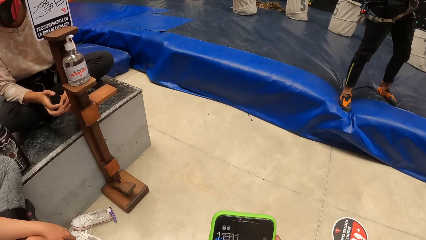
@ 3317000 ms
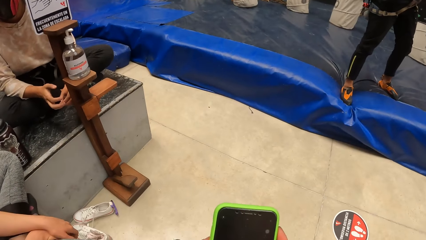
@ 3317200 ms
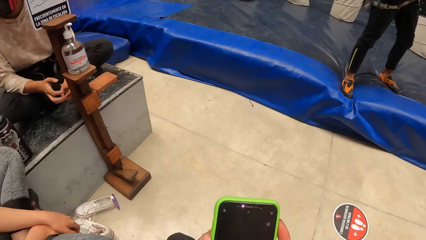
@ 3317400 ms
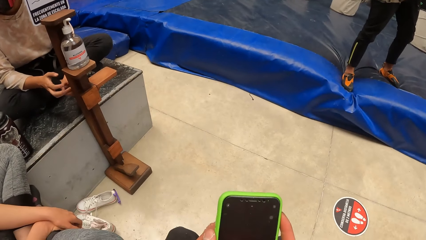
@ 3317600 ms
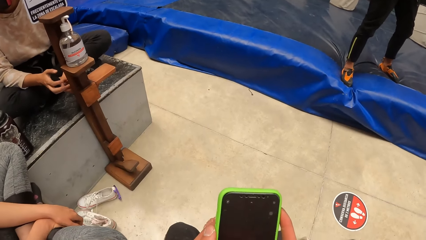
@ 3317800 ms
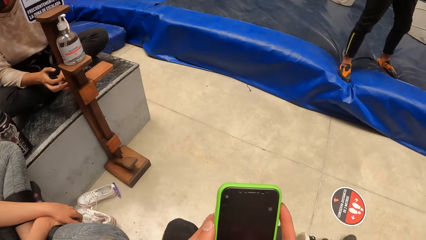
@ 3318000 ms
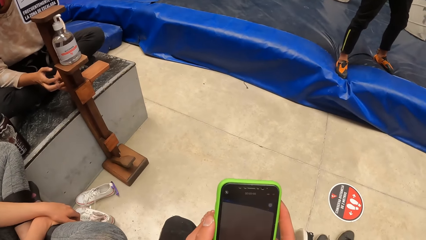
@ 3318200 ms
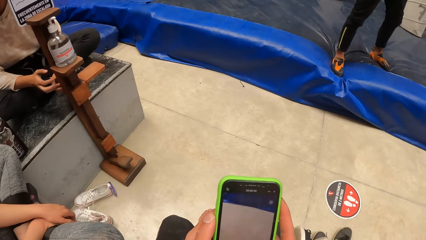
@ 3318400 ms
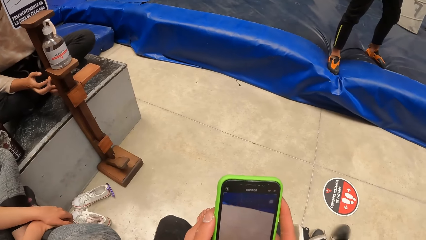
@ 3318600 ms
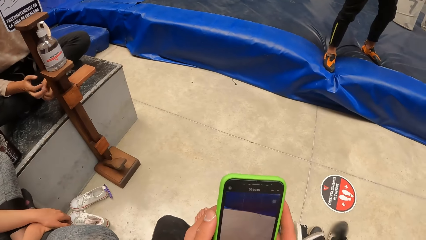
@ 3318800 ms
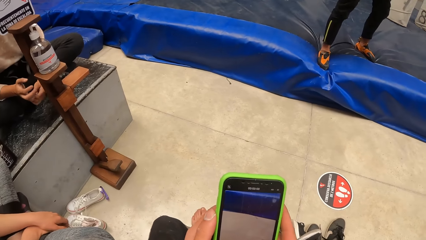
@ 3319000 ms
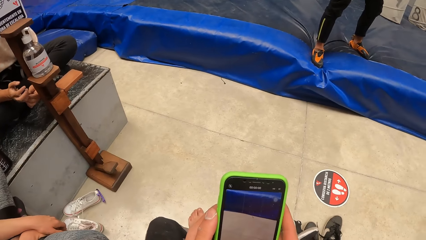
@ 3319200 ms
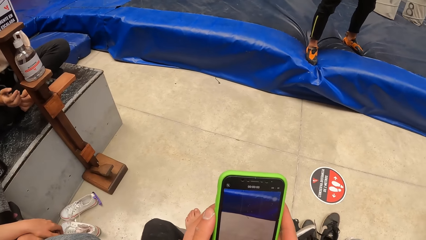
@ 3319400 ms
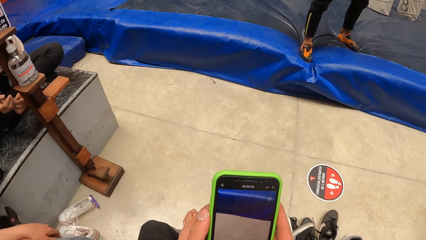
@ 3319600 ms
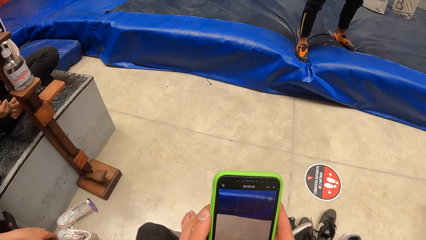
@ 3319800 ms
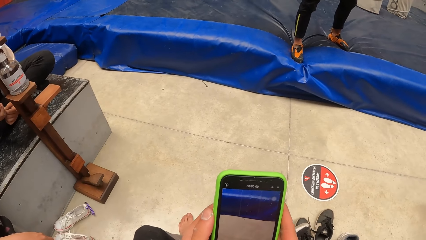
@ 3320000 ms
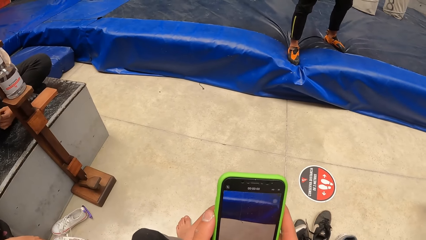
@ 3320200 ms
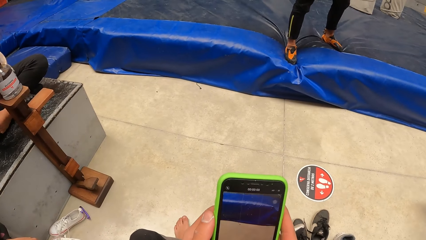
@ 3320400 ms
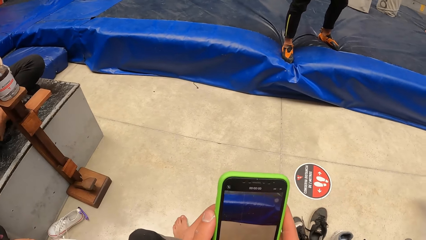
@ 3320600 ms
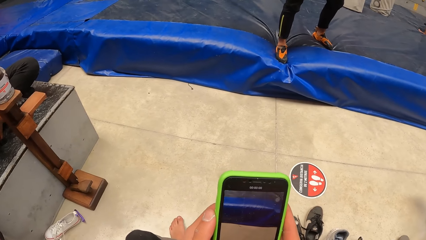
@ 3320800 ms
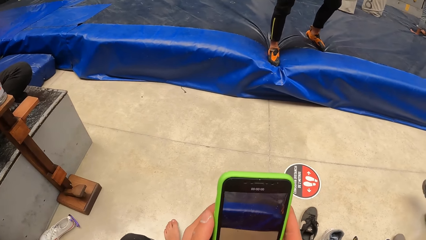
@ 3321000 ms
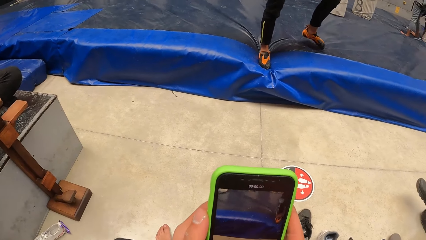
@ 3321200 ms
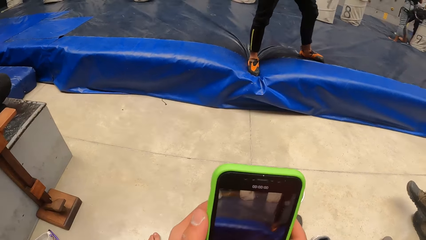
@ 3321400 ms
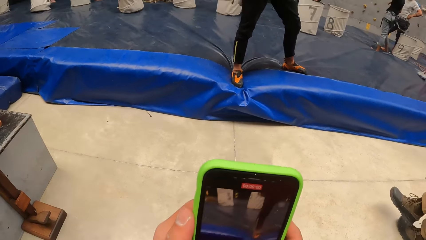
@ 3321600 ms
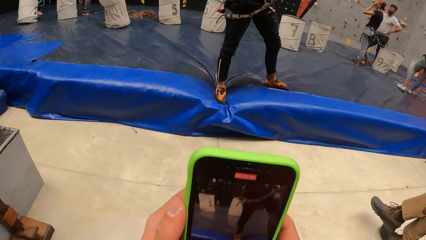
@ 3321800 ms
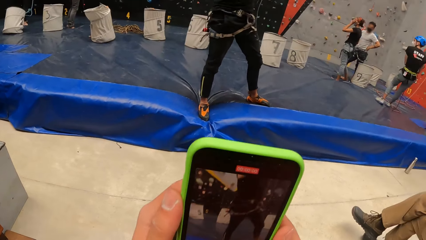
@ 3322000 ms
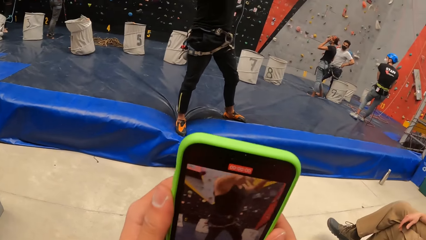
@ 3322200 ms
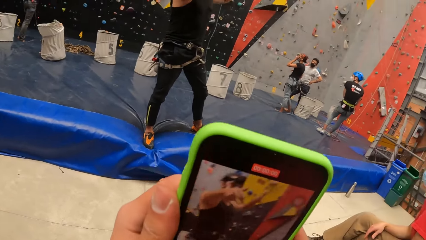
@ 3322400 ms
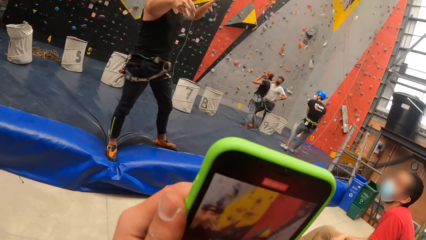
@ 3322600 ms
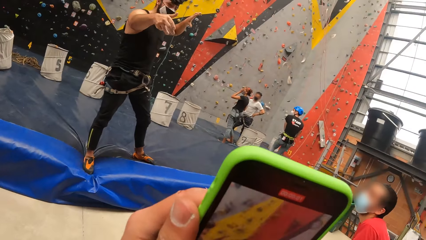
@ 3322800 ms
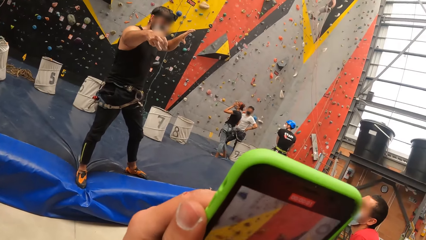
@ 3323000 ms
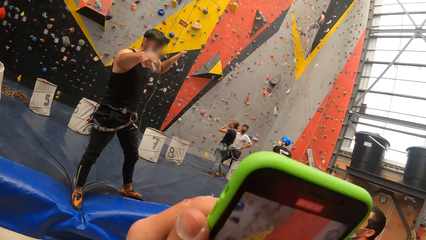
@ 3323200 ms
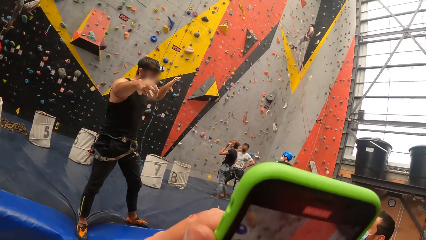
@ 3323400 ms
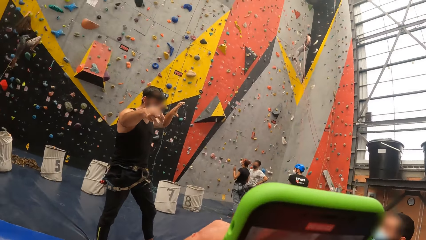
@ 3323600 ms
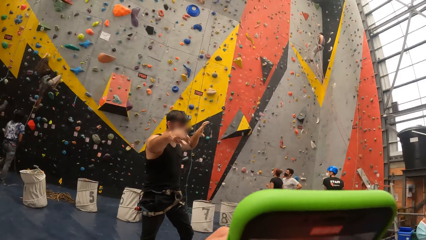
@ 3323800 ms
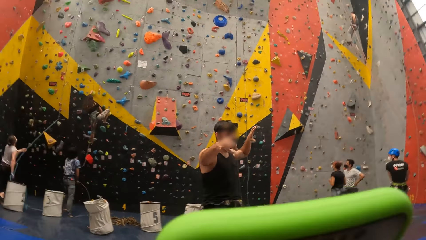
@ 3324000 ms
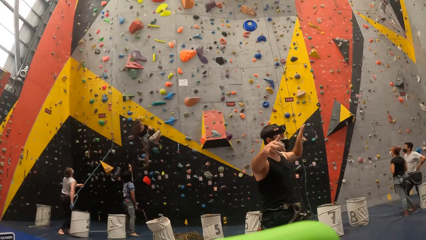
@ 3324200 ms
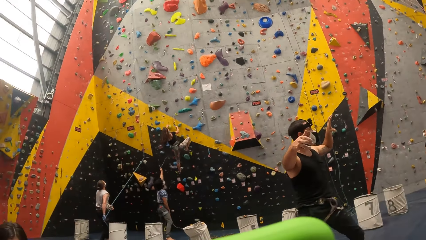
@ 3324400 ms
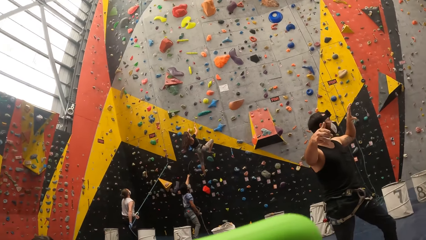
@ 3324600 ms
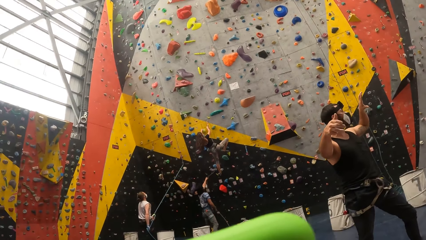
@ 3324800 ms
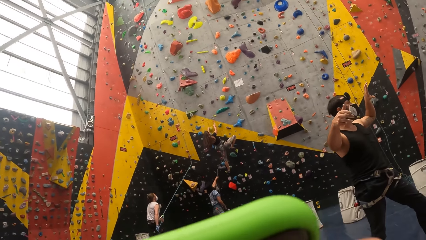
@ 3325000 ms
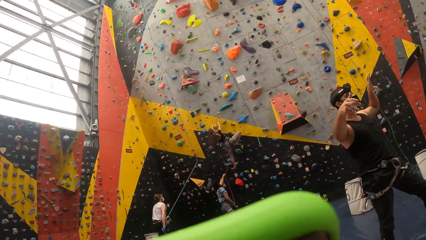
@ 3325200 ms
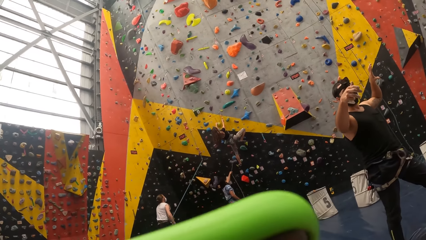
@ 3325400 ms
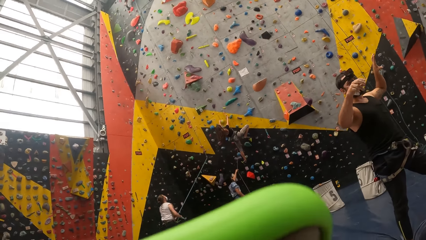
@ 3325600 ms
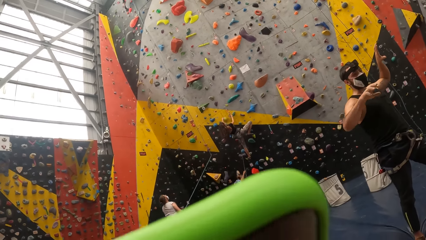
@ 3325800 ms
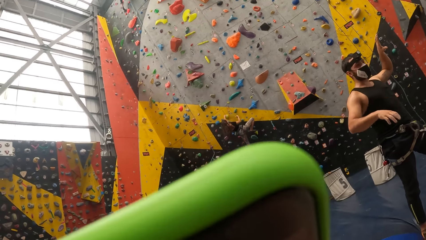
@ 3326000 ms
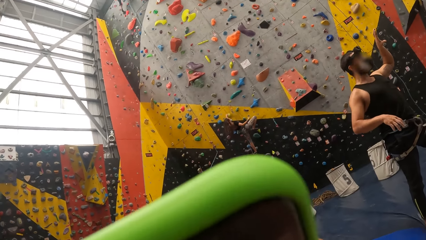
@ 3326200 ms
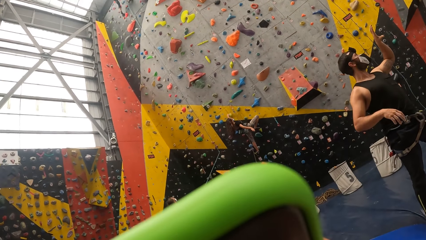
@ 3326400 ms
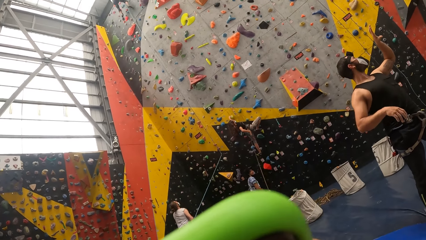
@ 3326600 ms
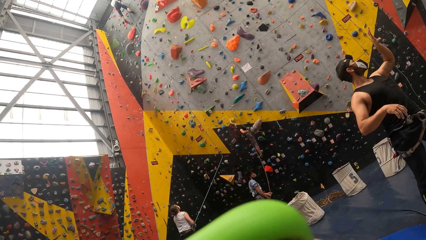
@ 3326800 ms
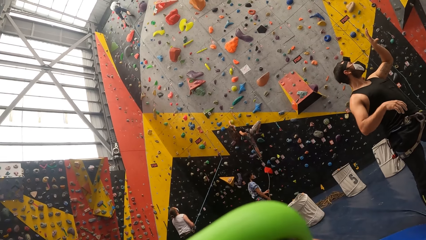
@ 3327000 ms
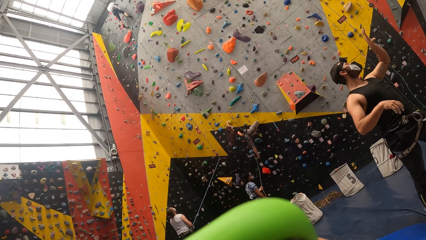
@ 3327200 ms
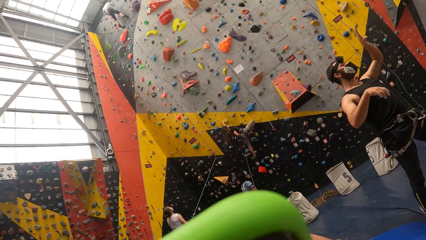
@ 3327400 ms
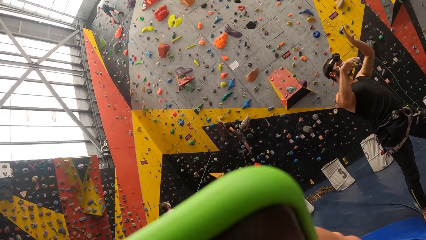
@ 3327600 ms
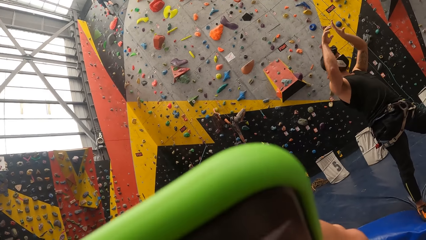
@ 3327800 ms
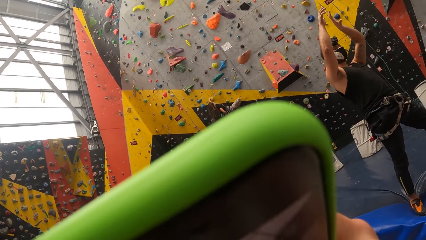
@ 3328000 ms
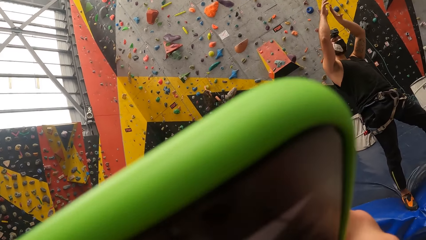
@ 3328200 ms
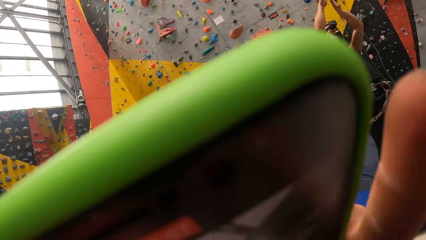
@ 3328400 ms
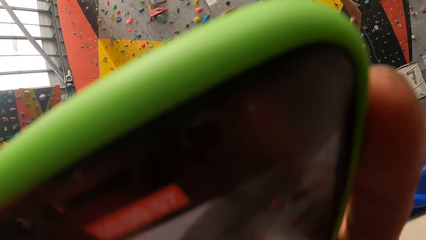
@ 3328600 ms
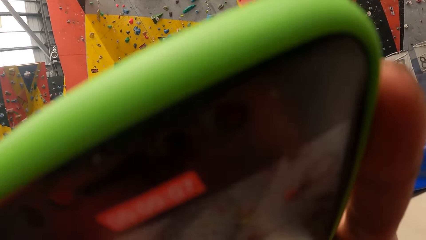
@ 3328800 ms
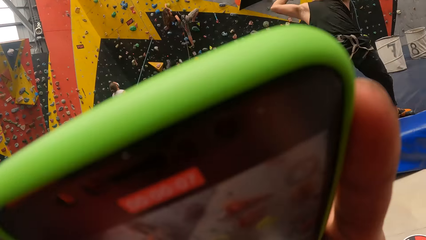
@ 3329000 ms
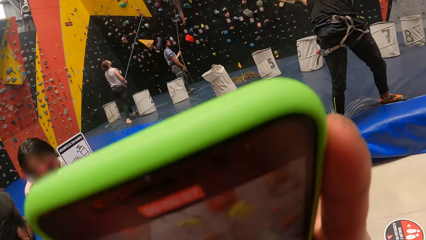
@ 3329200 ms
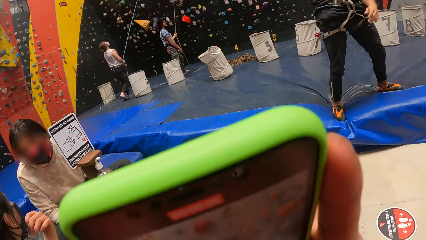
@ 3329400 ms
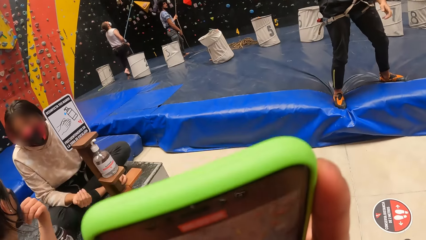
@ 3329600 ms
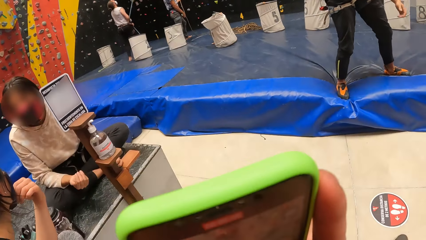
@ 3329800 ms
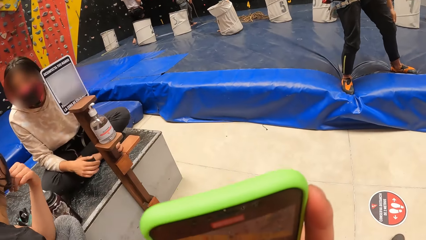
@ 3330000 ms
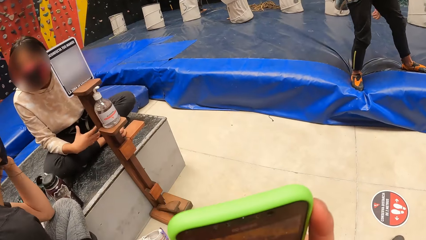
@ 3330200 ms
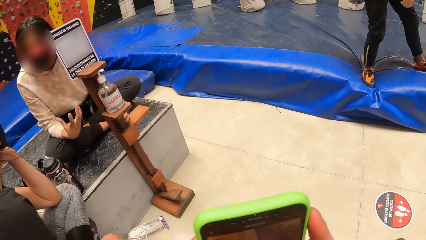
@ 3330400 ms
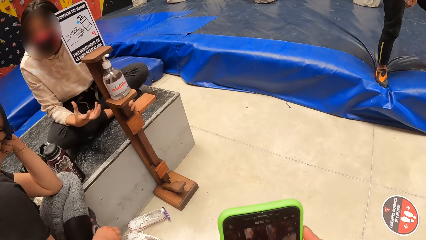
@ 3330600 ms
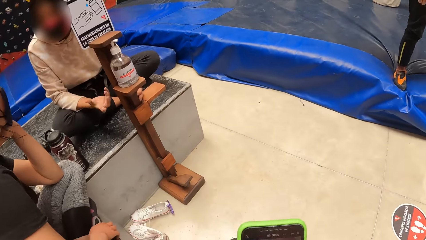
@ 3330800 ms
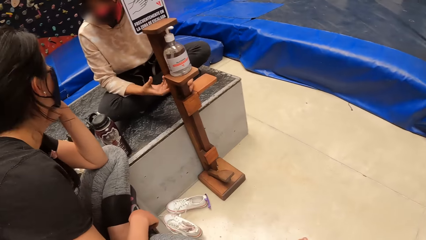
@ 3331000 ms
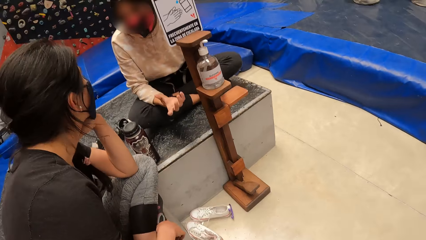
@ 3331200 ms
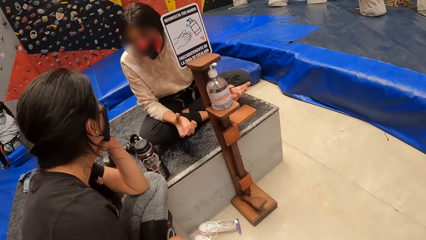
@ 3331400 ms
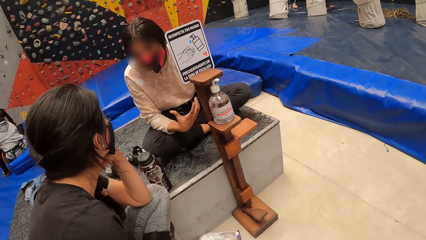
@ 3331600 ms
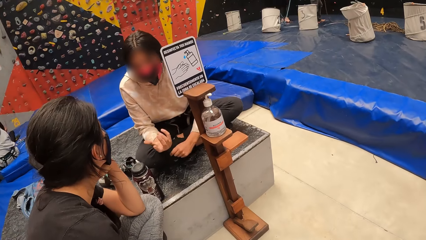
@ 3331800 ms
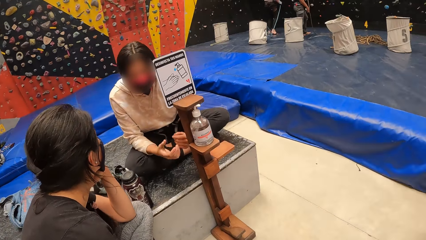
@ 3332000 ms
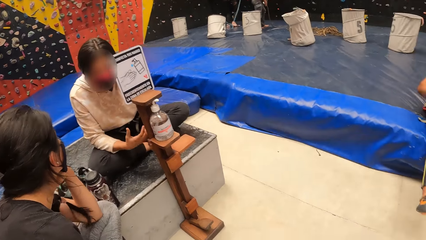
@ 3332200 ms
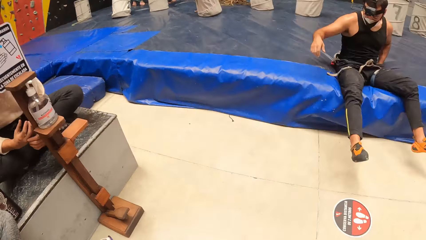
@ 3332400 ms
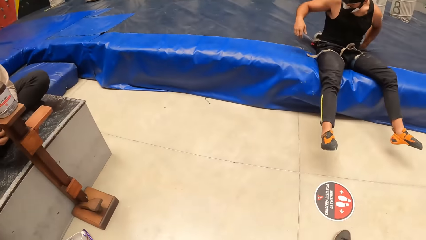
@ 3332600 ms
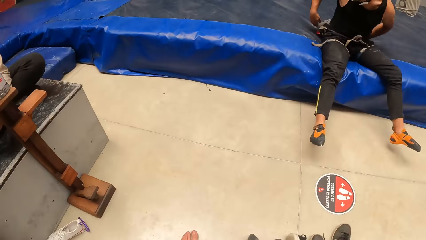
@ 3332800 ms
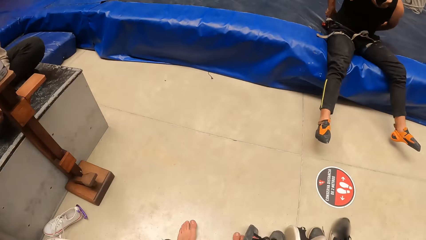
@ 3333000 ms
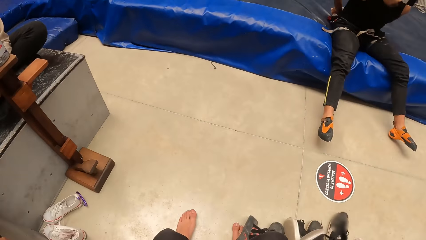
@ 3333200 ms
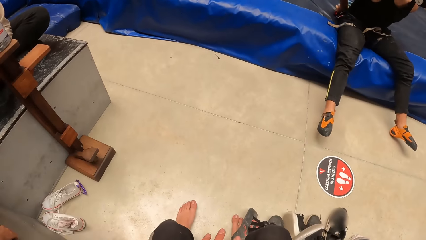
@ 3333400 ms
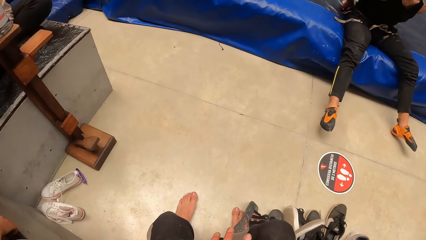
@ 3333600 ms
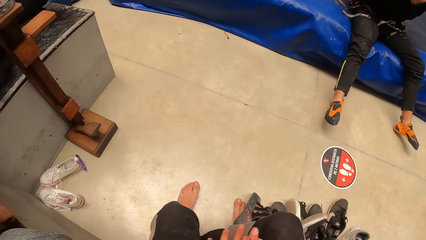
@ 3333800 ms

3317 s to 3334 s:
The camera wearer operates the smart phone. A person interacts with a lady. The camera wearer stares around.
